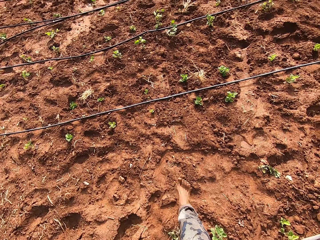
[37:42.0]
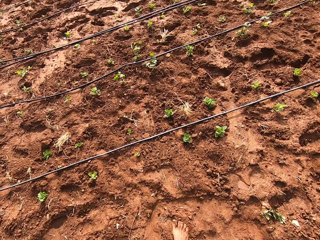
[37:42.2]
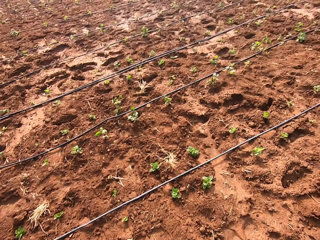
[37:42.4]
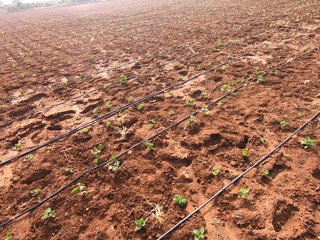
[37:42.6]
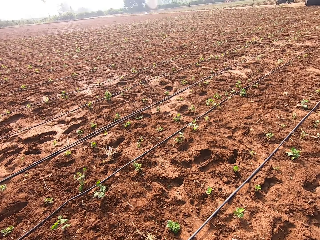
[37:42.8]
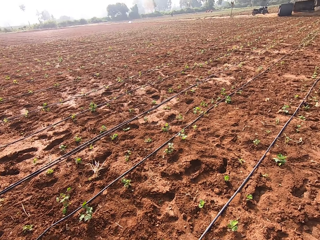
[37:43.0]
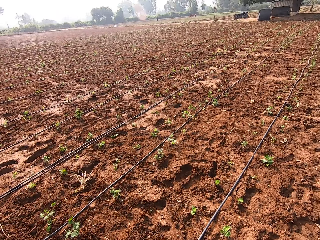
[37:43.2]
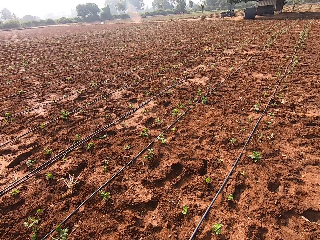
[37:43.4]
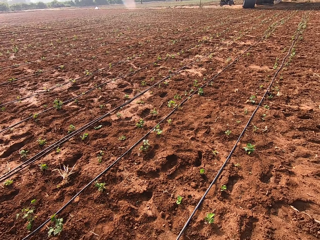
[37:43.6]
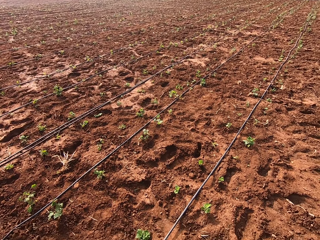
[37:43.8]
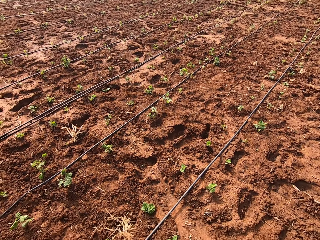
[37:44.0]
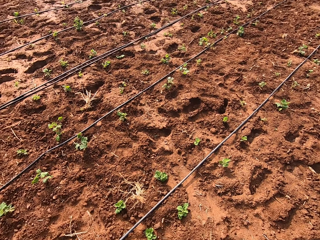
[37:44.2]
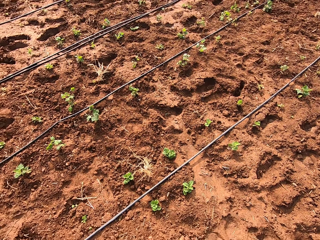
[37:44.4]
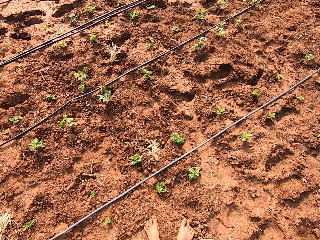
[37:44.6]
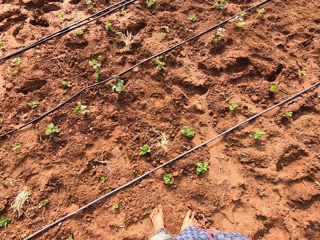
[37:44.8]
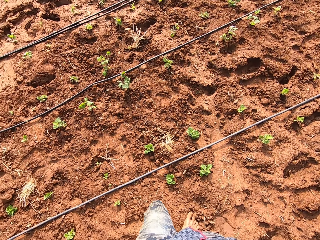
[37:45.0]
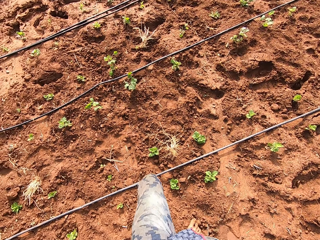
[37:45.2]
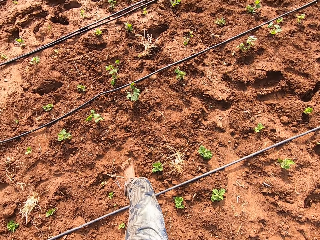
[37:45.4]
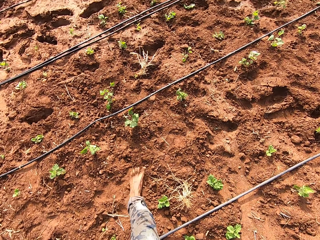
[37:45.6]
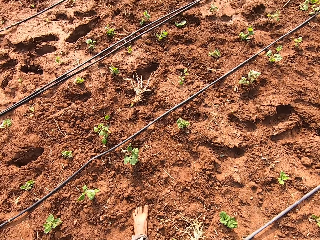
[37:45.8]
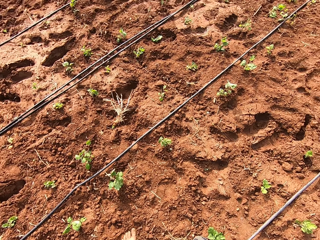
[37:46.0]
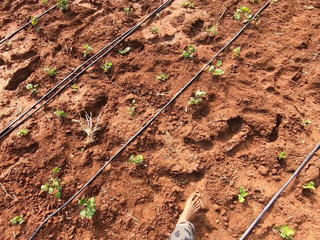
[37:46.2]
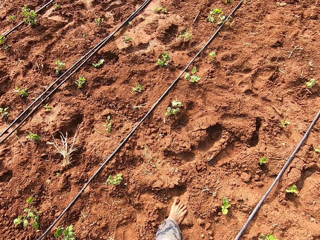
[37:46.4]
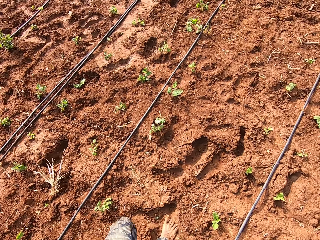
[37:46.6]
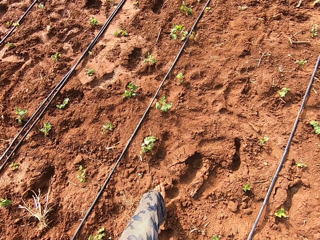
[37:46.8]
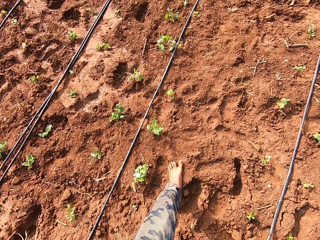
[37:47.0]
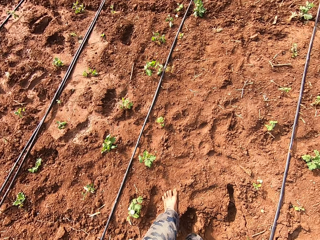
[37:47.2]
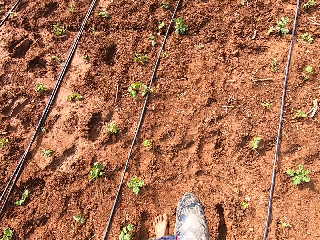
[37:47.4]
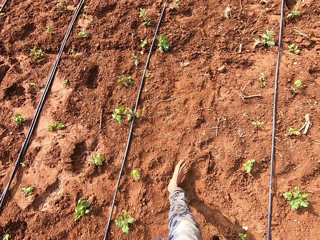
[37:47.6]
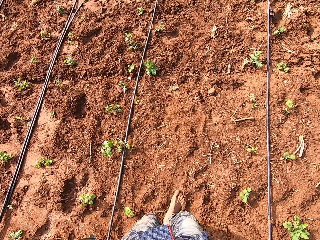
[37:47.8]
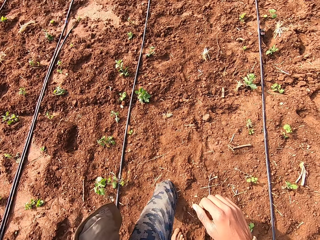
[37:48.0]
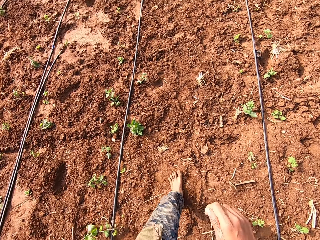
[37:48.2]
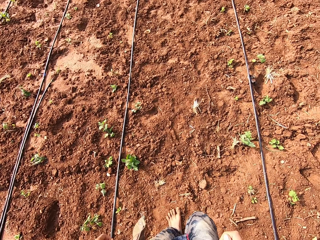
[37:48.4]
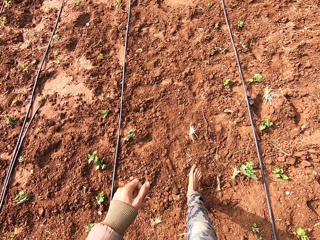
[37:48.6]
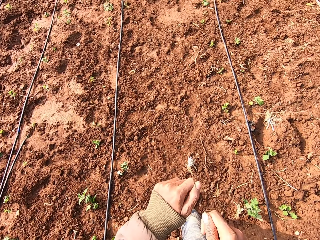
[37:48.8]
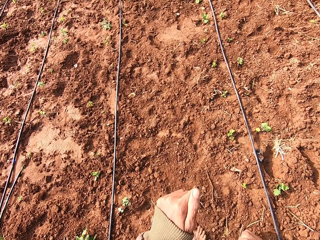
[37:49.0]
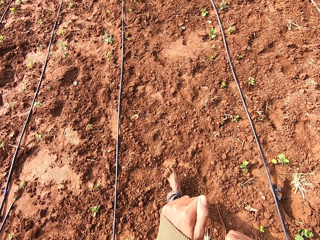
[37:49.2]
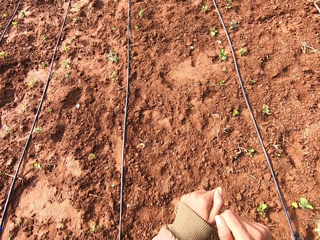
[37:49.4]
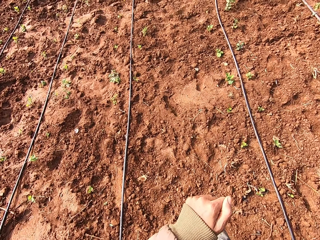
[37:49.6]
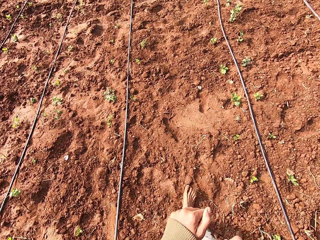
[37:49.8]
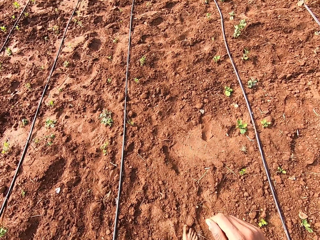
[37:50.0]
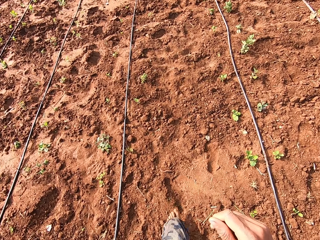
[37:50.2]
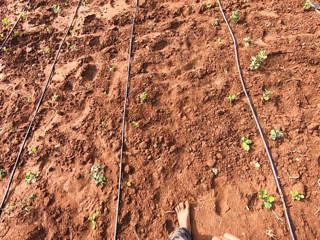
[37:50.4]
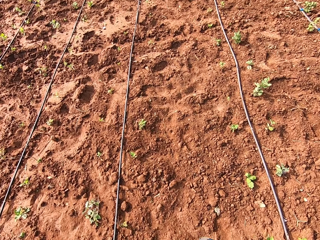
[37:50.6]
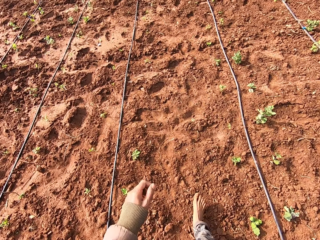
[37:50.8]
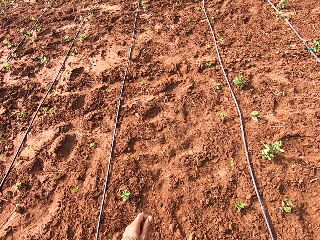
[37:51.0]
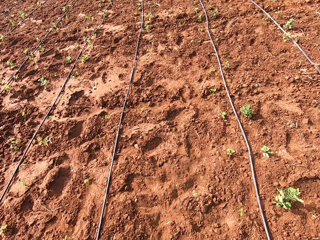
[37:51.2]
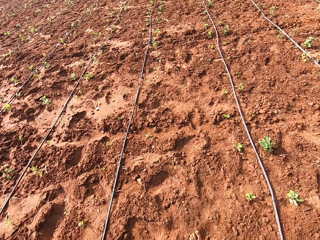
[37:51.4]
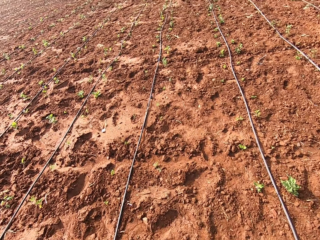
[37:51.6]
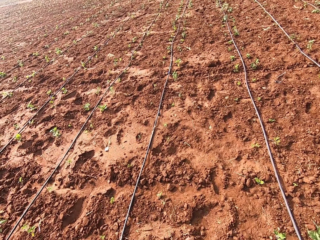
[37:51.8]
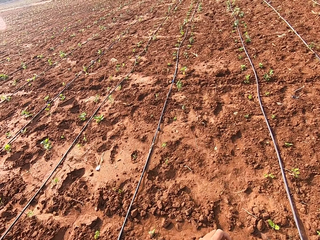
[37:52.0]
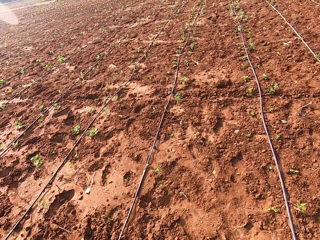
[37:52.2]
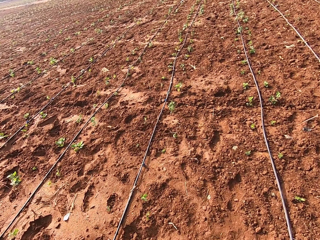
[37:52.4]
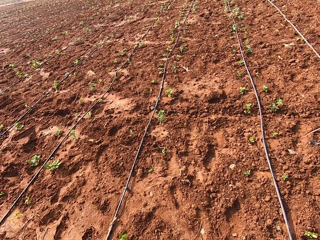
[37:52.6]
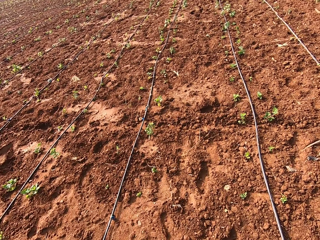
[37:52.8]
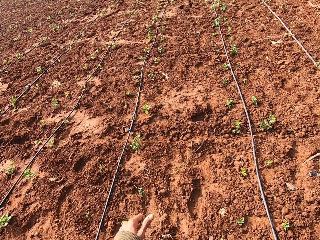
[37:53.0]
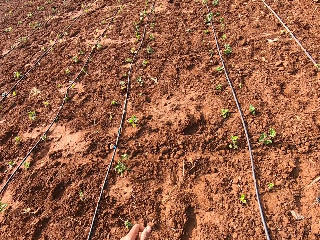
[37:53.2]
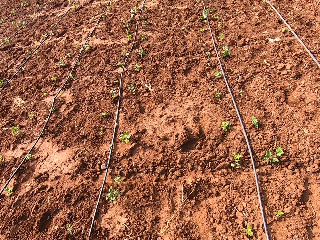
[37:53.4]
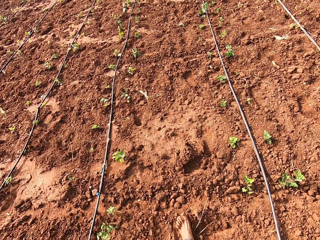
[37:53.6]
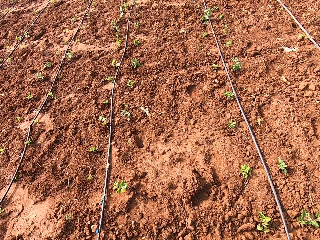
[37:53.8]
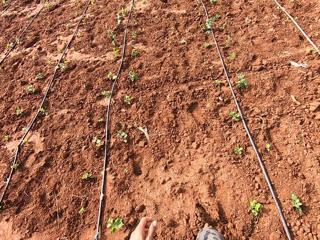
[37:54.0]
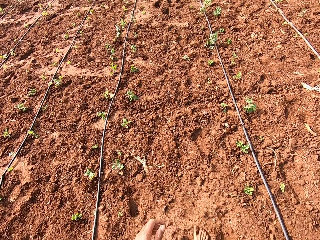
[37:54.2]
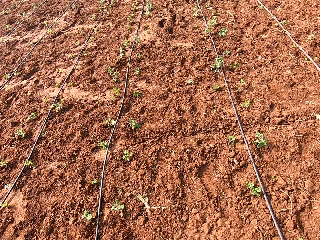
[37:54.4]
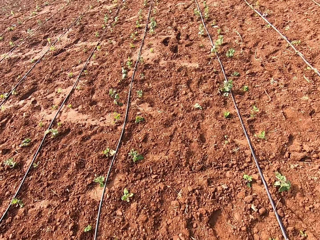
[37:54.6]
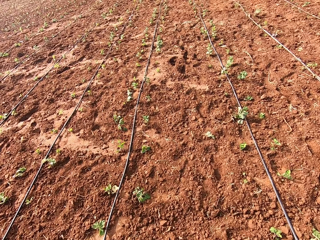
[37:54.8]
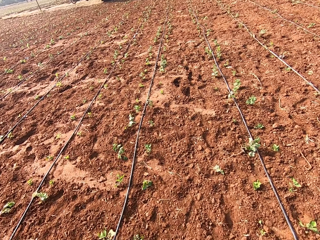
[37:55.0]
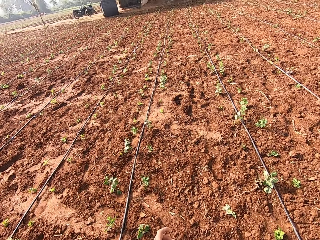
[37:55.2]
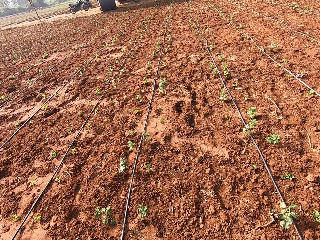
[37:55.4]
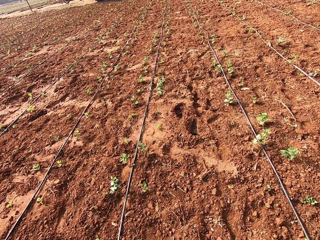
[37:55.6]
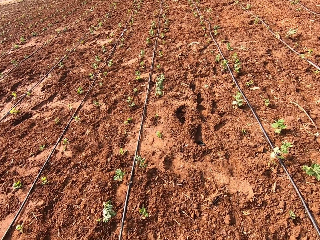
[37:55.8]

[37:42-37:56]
The camera wearer adjusts the sleeve with a hand. They walk around the farm.

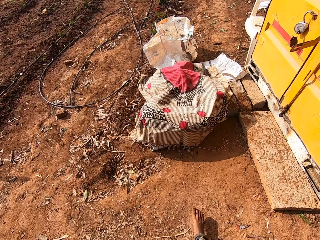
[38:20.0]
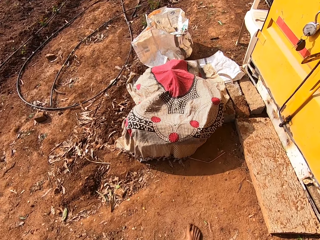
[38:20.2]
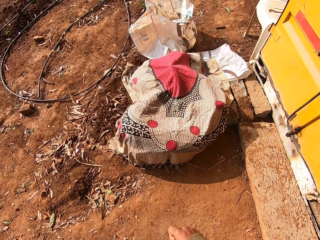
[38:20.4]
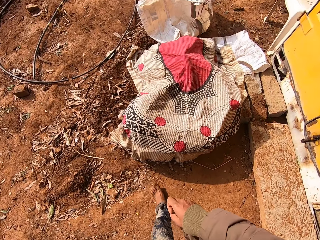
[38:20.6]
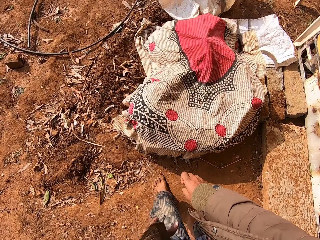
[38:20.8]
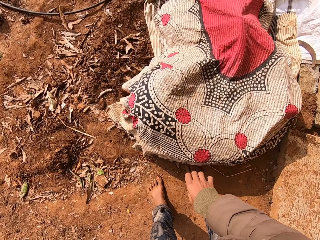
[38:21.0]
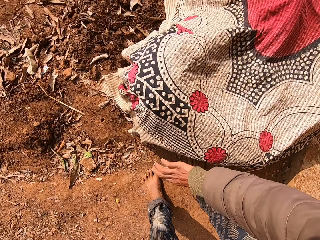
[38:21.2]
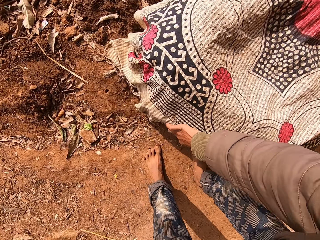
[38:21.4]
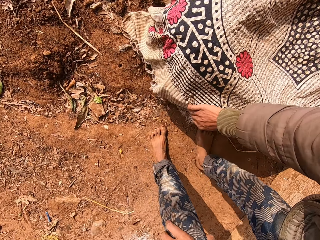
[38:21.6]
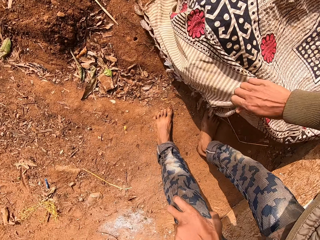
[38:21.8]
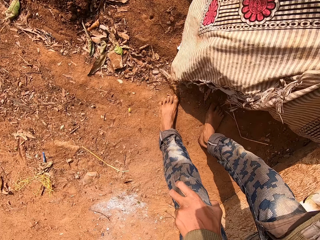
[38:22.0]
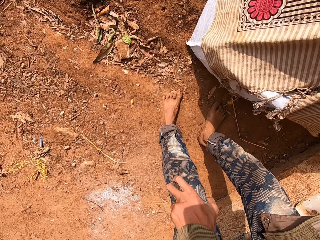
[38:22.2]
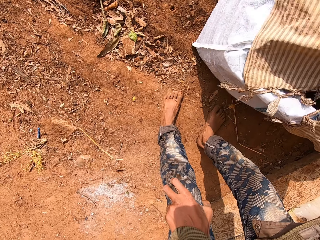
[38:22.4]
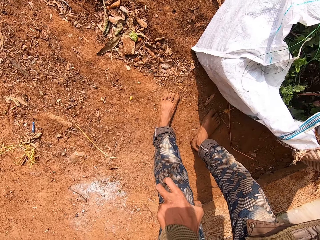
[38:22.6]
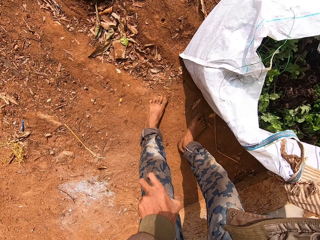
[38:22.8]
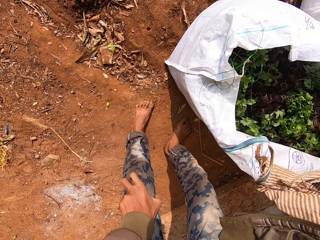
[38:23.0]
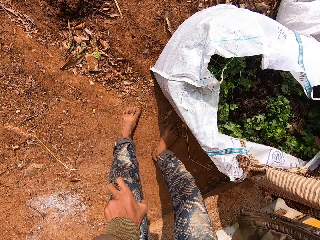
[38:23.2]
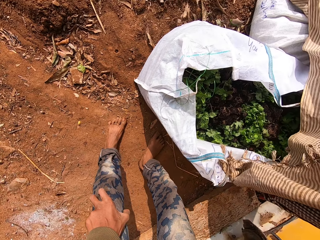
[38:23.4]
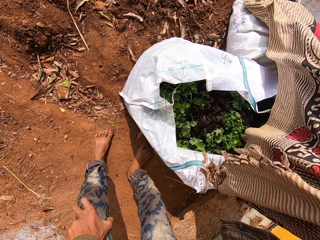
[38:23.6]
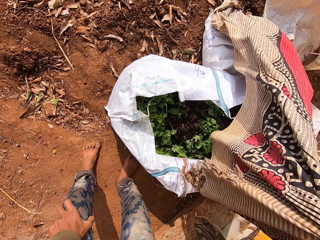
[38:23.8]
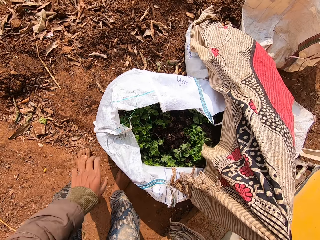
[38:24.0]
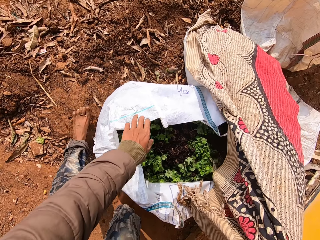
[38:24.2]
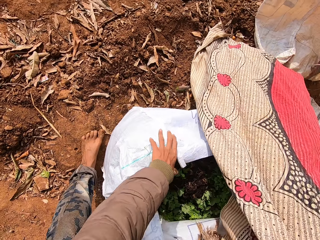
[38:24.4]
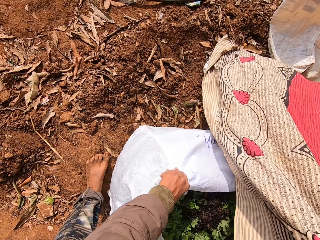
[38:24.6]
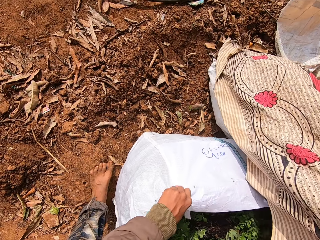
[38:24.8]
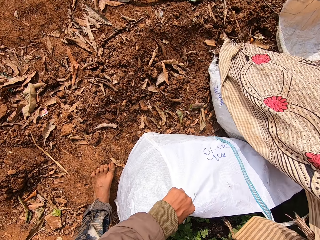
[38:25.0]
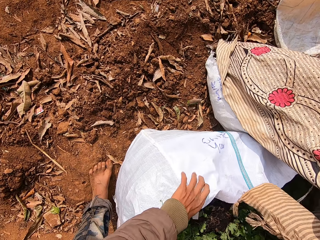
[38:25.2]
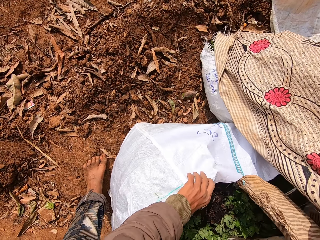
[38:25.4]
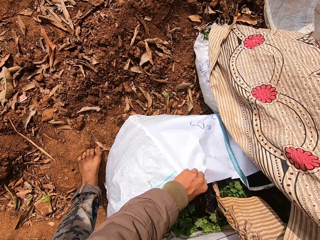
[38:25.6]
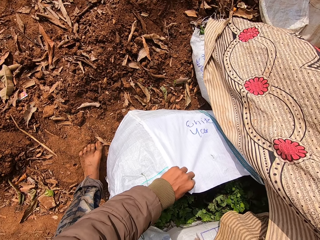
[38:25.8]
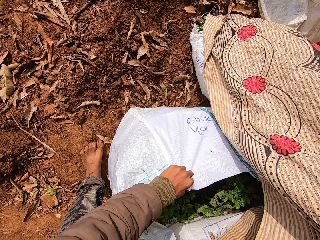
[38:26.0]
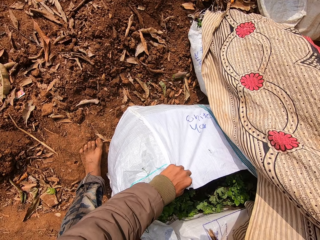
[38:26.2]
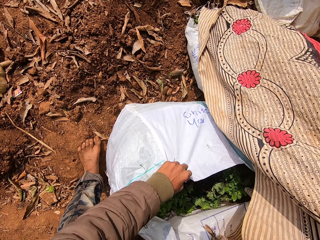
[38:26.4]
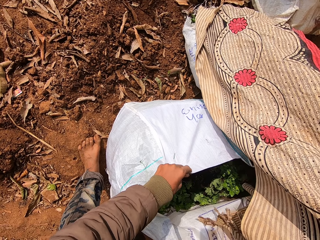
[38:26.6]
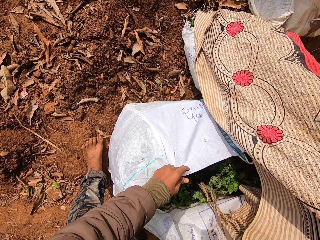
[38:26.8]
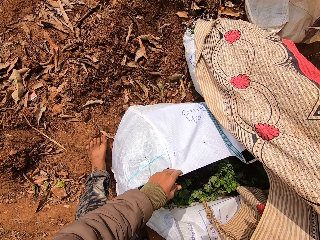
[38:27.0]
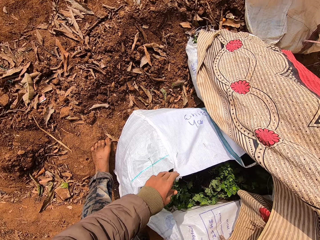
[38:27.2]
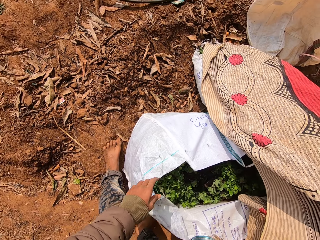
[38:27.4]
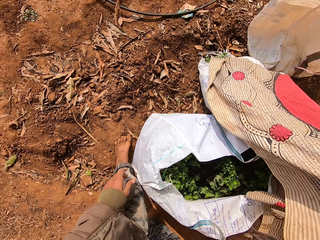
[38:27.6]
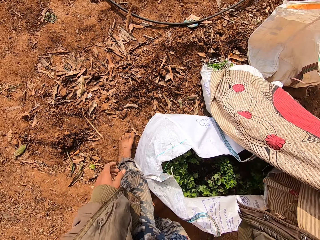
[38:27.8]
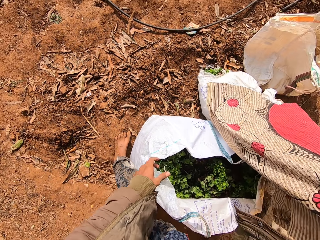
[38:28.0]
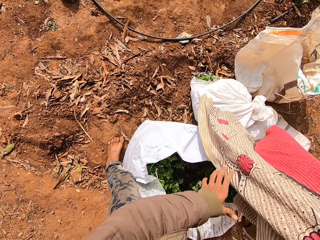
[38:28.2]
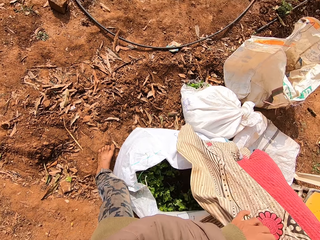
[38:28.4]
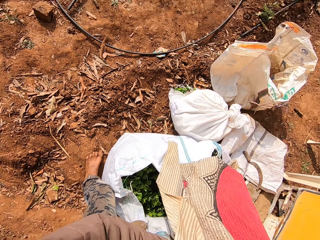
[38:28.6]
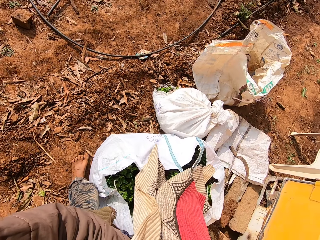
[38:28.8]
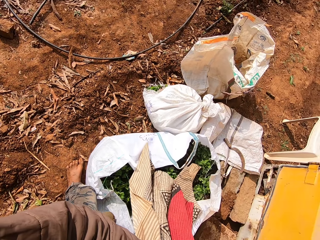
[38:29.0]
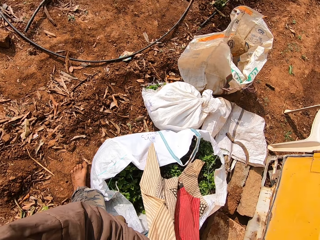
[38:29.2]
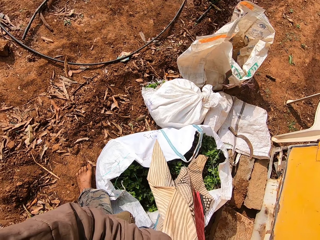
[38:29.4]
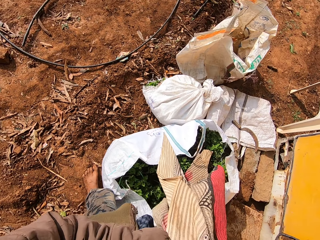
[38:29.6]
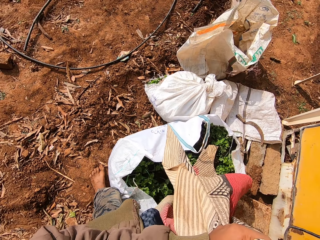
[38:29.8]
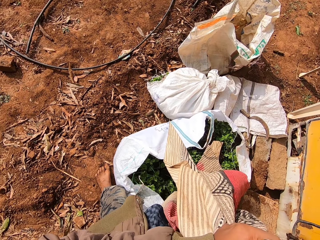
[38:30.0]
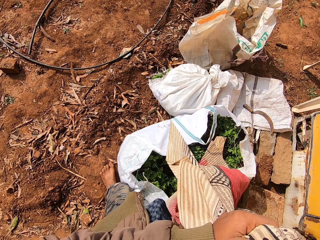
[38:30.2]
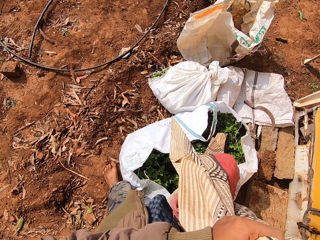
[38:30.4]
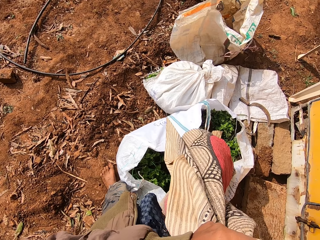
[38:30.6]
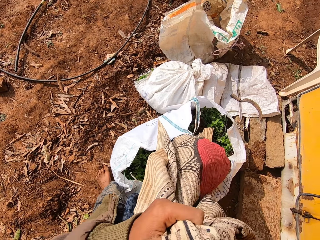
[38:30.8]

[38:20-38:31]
The camera wearer lifts a cloth over some bags on the ground with his hands. He holds the bag on the ground with his left hand. He adjusts the bag with his hand. He holds the cloth with his hands. He covers the bag with the cloth.
